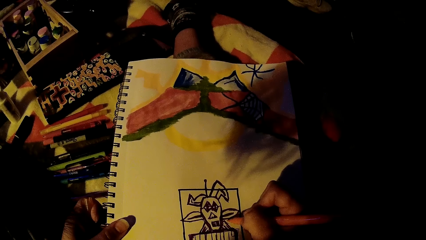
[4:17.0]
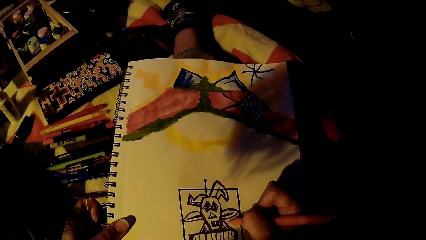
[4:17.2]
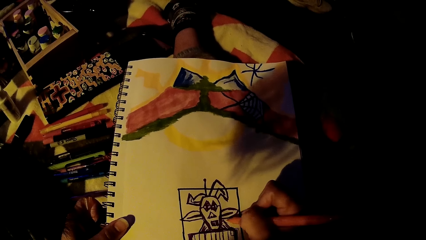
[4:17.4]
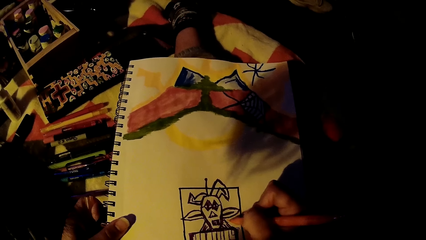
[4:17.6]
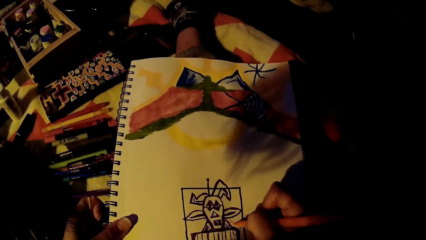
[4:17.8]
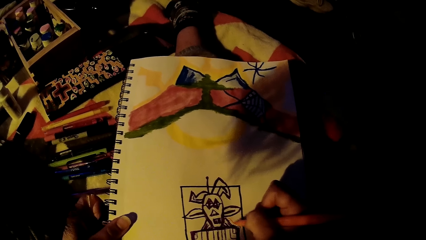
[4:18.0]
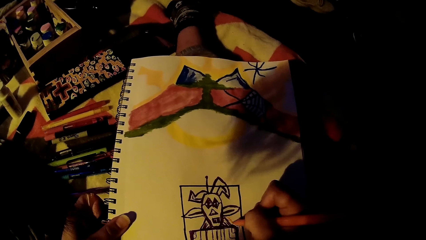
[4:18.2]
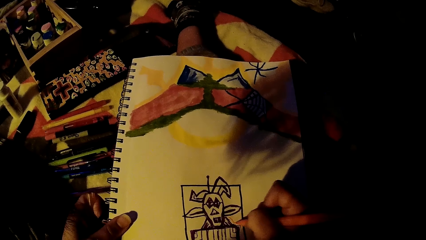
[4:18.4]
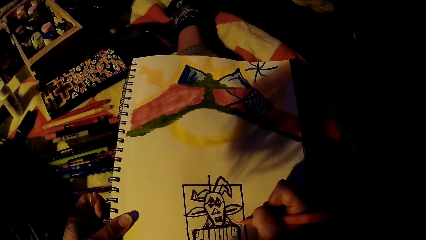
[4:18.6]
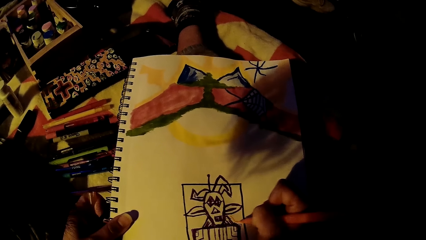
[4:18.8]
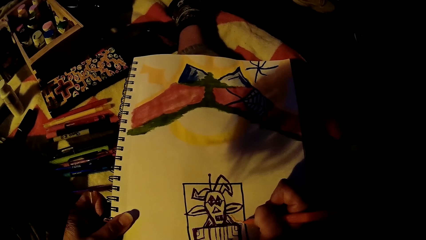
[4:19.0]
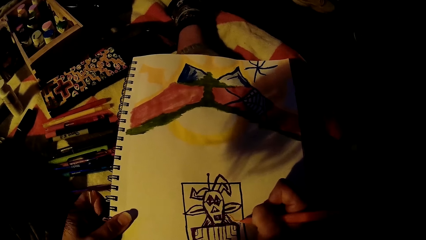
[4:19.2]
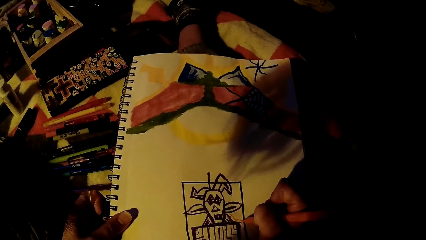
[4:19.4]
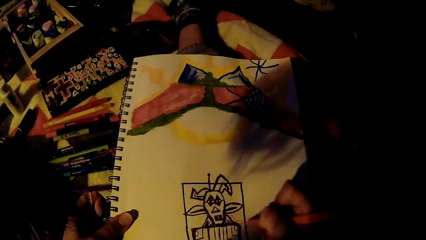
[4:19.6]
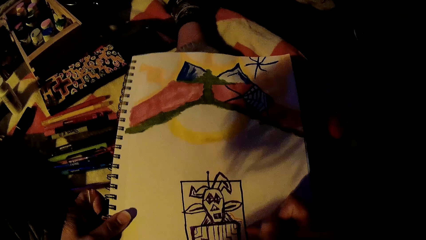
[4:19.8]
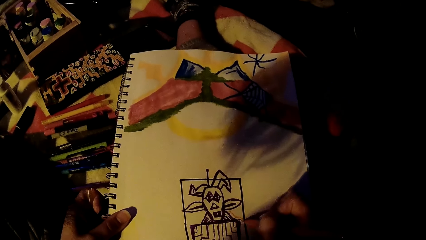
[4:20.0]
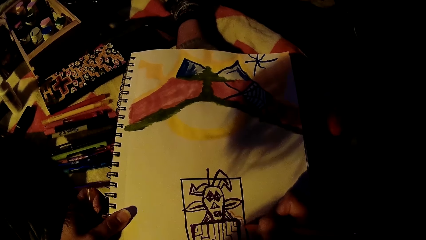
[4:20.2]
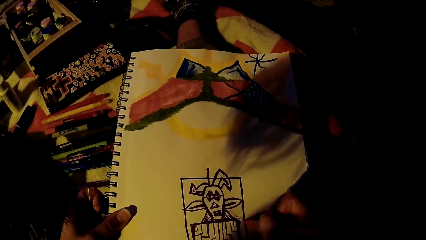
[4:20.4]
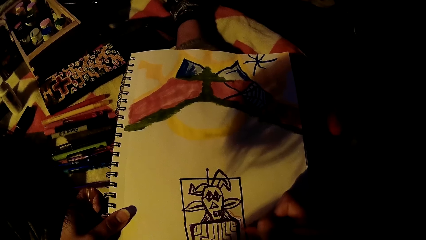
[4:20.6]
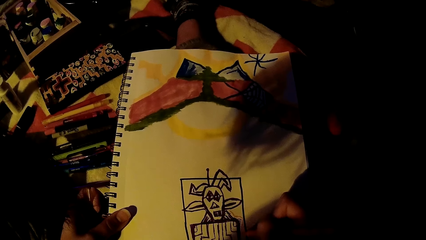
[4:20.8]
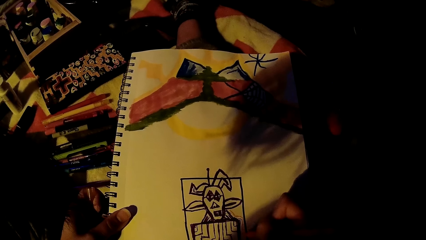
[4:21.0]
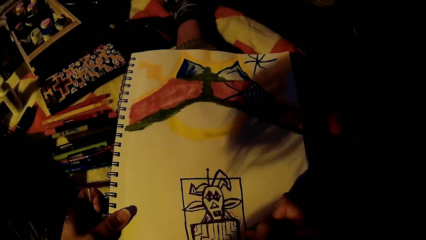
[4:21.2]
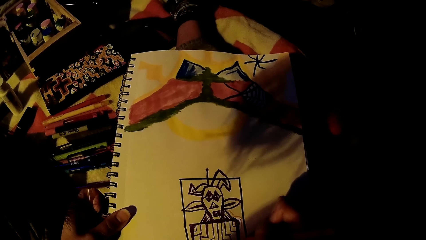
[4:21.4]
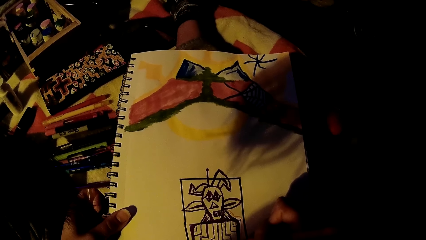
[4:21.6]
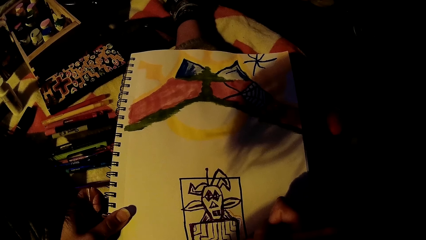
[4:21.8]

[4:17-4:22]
The camera wearer draws on the drawing pad with the drawing marker in her right hand.

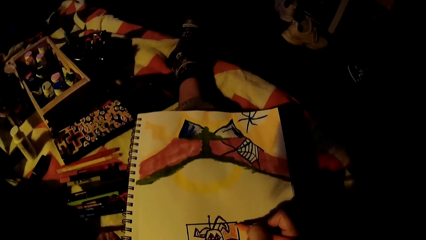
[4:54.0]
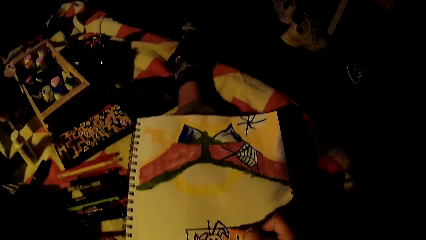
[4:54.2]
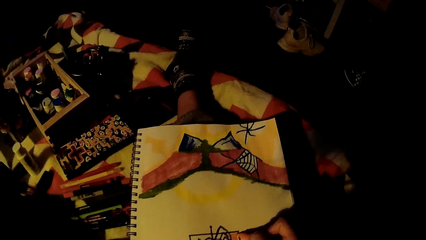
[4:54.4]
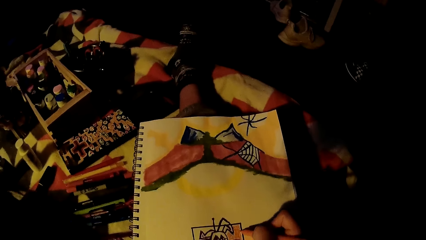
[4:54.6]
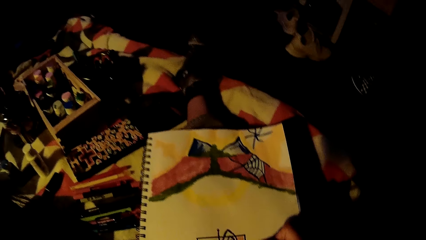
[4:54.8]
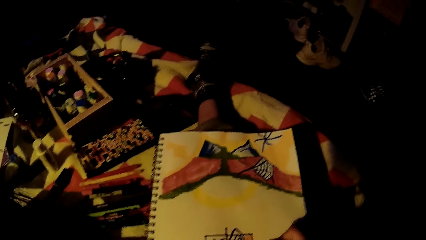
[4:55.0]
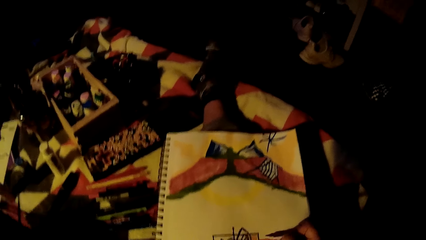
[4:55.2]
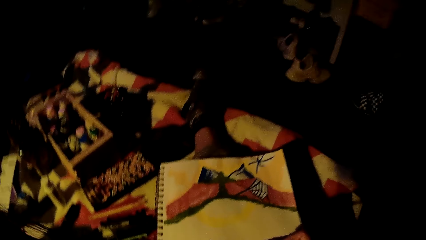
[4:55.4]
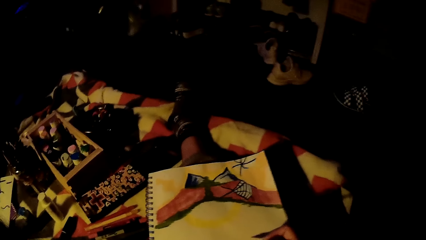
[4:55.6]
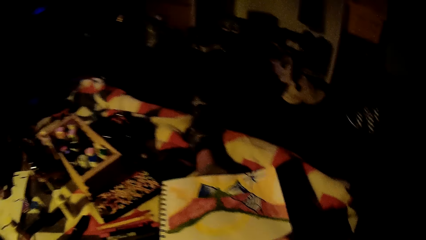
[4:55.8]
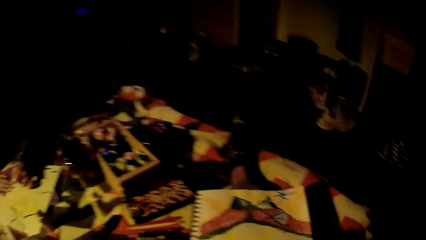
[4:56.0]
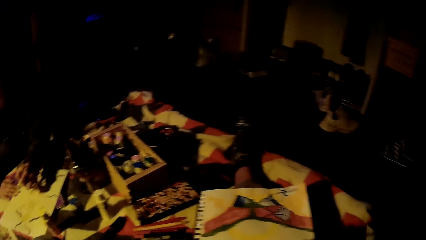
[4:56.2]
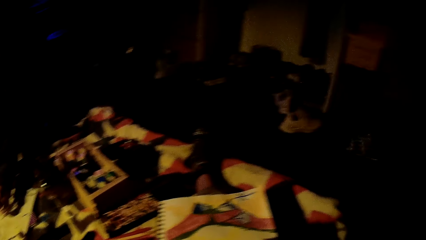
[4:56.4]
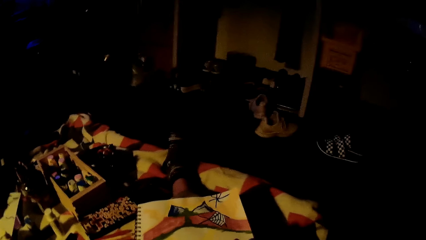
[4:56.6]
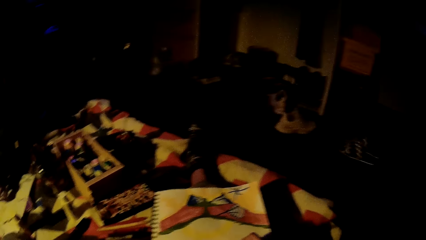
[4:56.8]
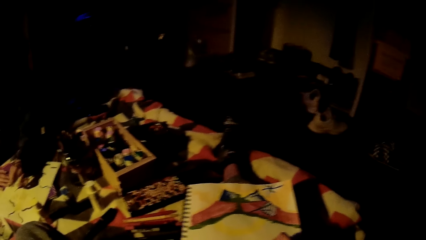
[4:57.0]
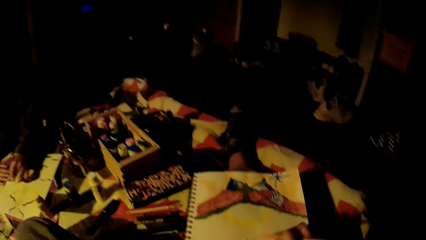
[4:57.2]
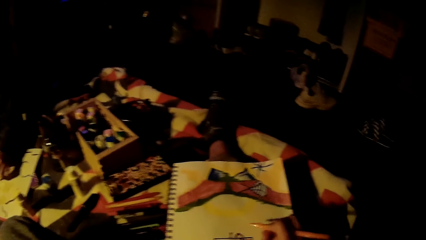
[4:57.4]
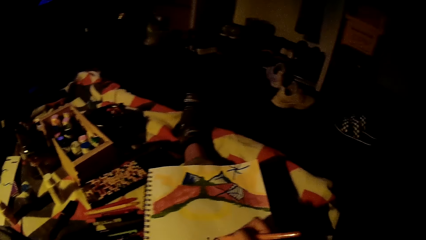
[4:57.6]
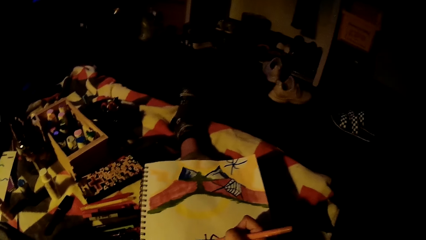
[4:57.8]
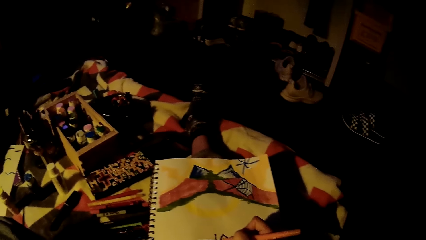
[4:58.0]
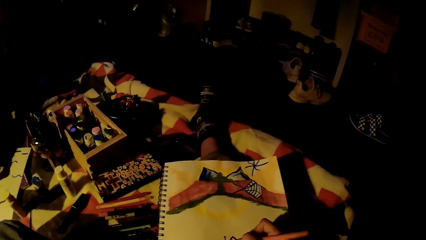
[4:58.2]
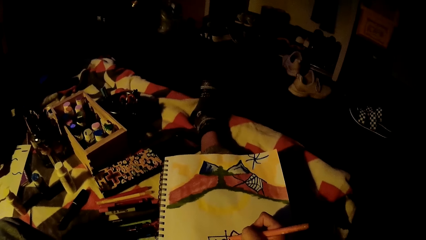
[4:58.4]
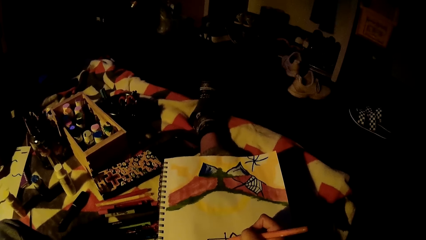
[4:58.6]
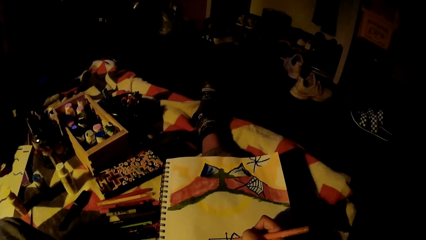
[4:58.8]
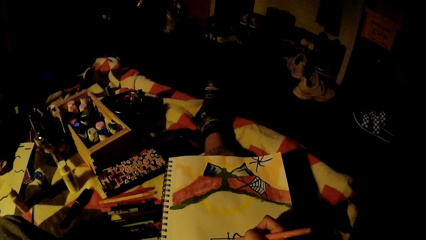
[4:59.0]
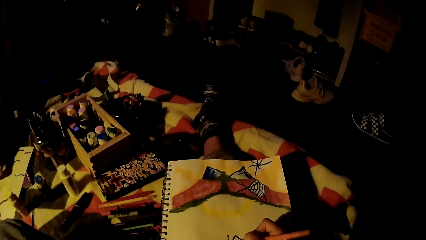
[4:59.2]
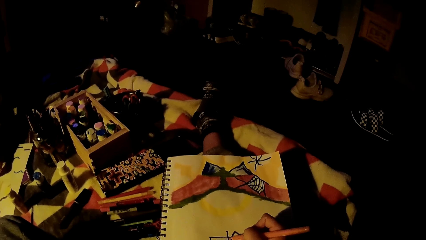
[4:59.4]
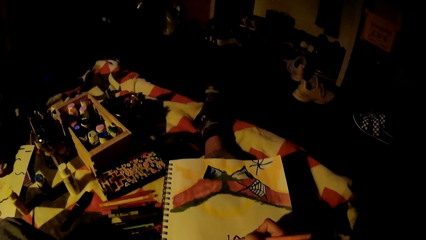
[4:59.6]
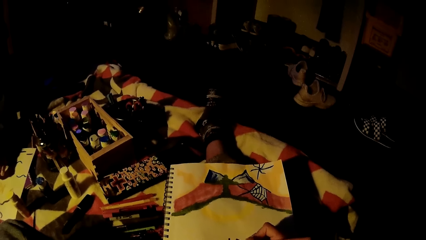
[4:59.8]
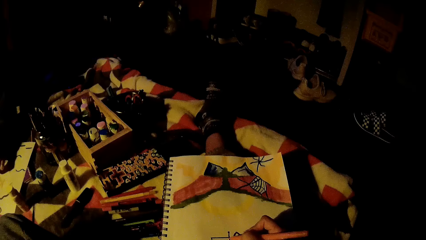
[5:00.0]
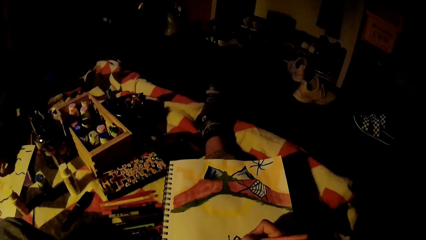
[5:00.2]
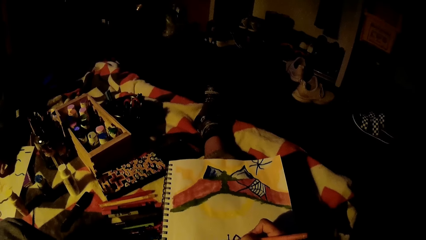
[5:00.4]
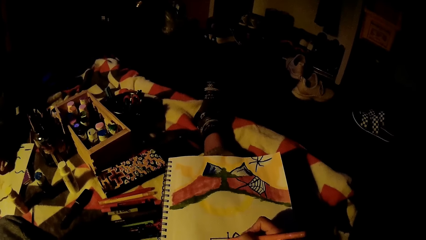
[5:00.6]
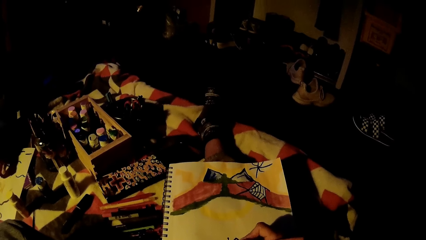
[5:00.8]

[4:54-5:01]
A girl paints in a sketch book with a paint brush in her left hand.

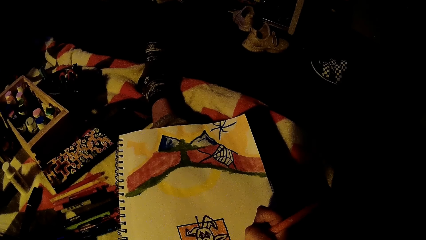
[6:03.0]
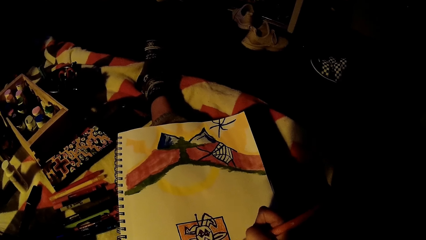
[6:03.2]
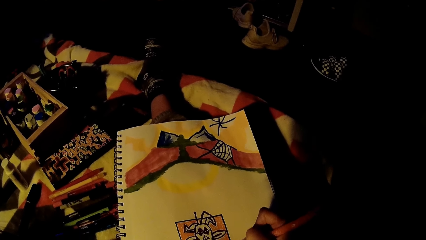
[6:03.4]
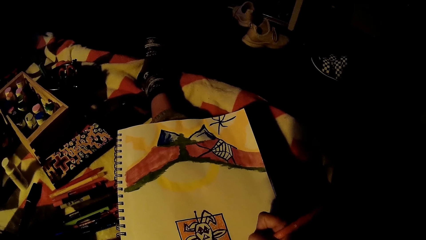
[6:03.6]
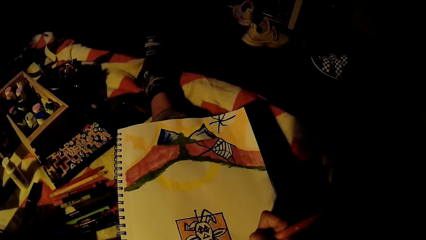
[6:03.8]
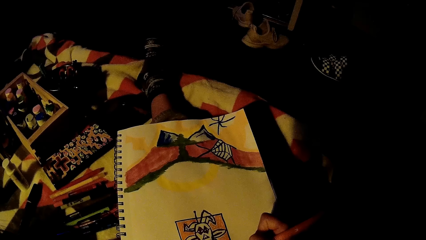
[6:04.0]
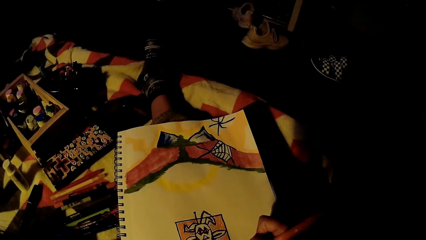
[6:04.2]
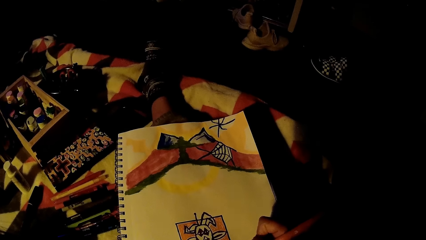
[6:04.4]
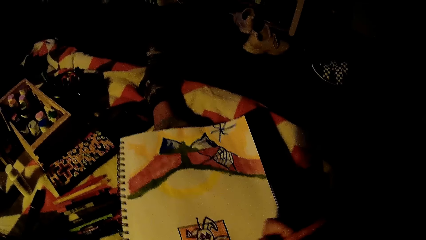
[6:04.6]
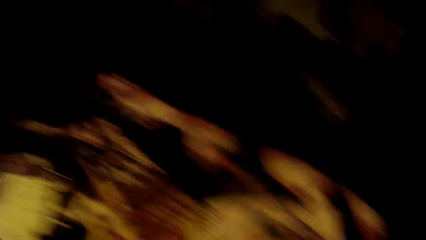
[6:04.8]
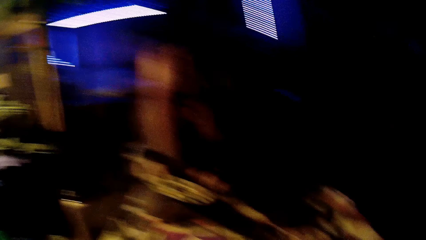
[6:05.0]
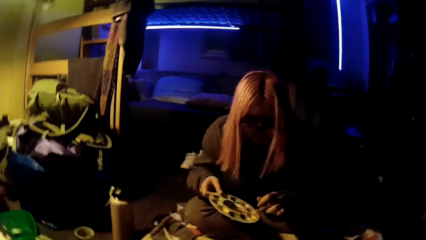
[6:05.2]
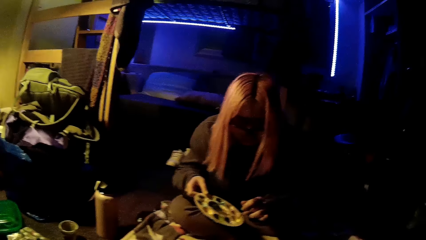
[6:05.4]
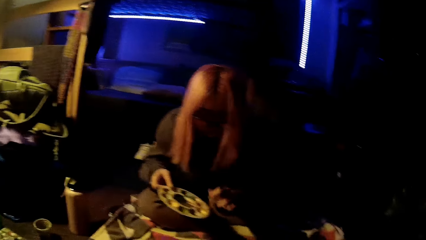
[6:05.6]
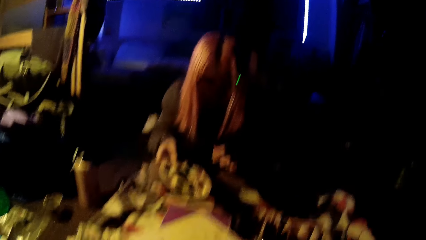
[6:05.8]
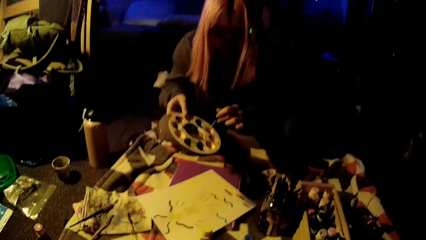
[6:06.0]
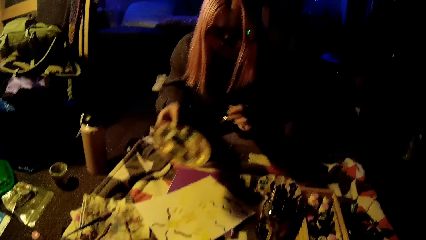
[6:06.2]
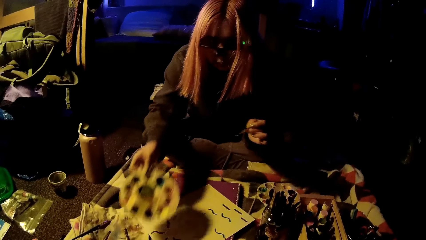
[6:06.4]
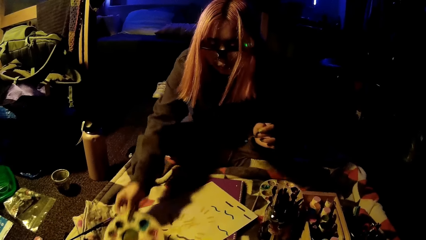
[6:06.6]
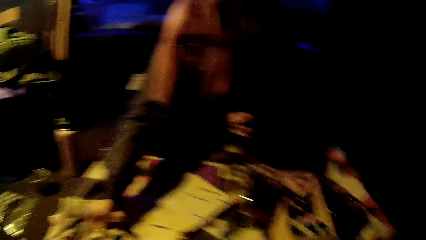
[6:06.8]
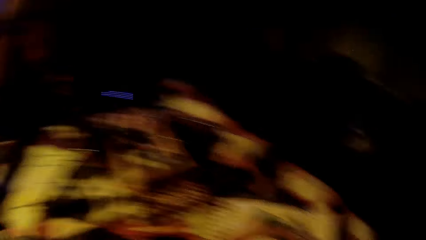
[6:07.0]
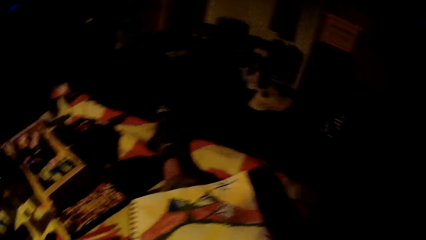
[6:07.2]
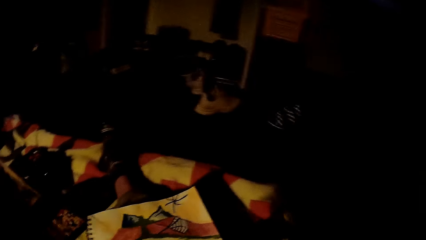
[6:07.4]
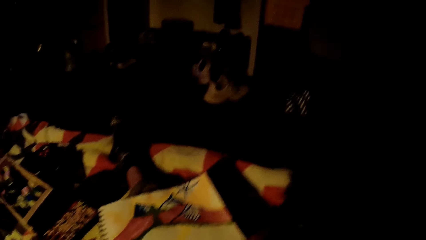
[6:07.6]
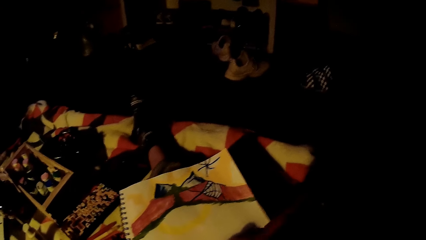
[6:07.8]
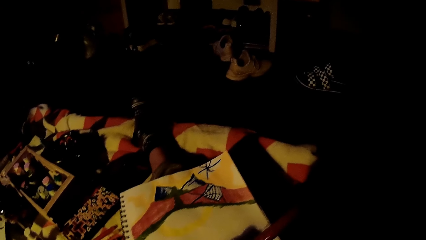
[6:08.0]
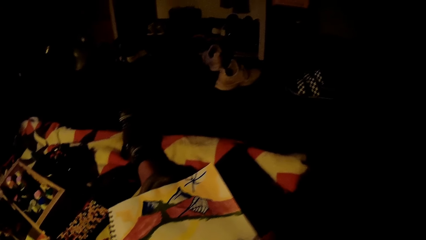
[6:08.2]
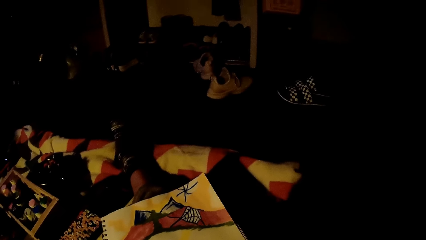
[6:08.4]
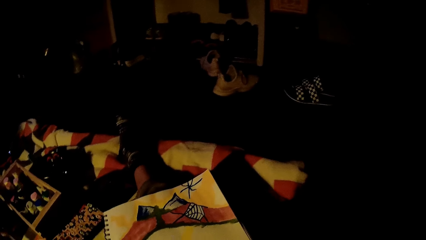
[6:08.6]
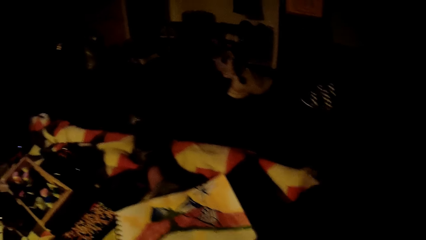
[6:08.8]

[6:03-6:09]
The girl holds a colour palette in her right hand. The girl picks colours from the colour palette in her right hand with the paint brush in her left hand. The camera wearer looks at the girl. The girl drops the colour palette on the floor with her right hand. The camera wearer interacts with the girl.
